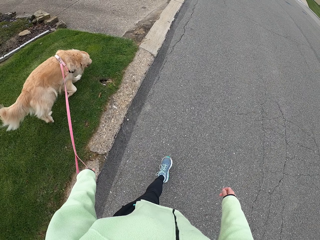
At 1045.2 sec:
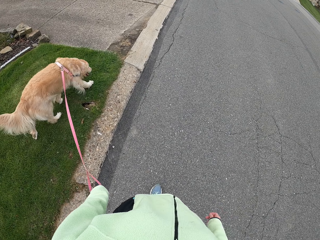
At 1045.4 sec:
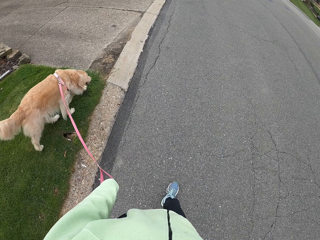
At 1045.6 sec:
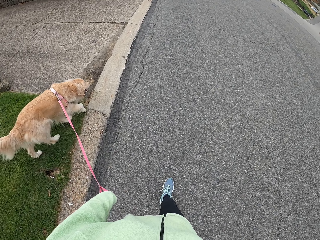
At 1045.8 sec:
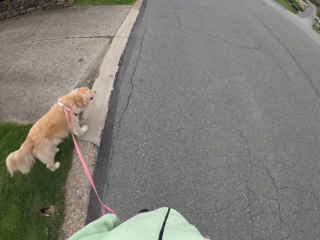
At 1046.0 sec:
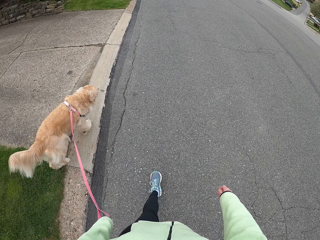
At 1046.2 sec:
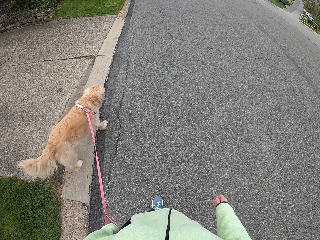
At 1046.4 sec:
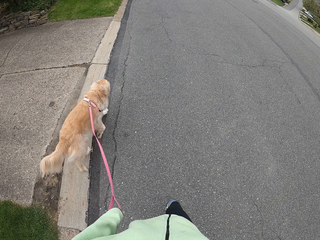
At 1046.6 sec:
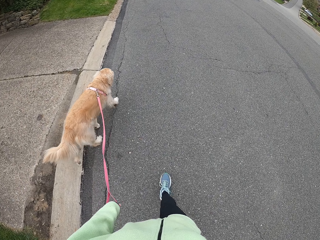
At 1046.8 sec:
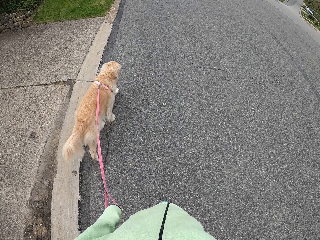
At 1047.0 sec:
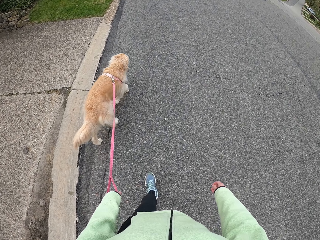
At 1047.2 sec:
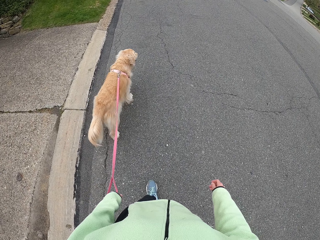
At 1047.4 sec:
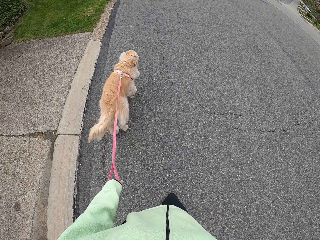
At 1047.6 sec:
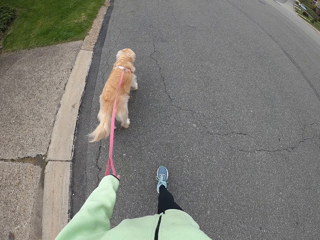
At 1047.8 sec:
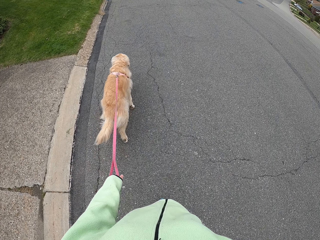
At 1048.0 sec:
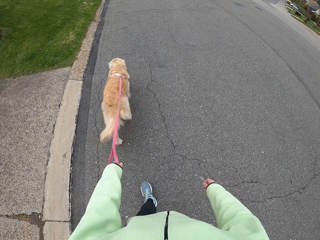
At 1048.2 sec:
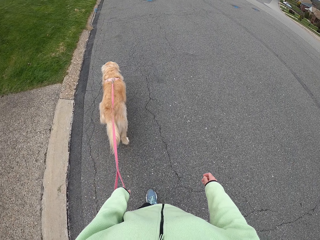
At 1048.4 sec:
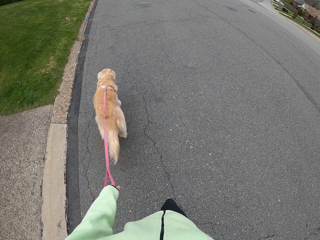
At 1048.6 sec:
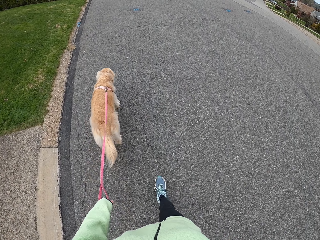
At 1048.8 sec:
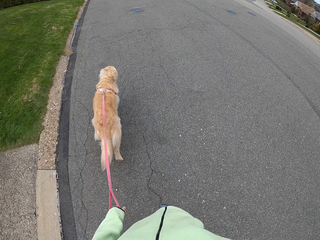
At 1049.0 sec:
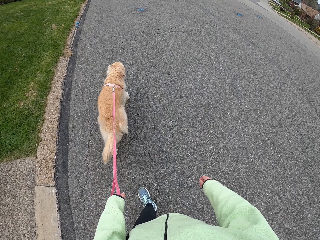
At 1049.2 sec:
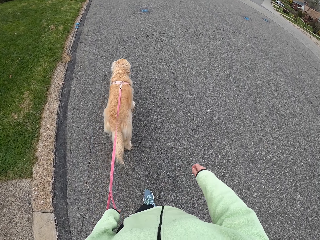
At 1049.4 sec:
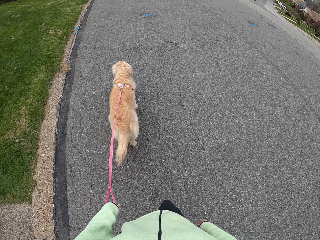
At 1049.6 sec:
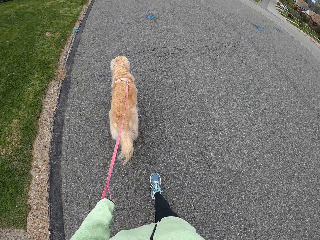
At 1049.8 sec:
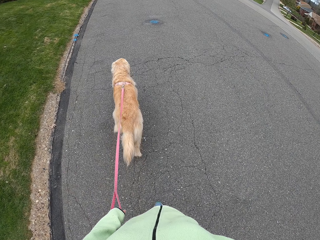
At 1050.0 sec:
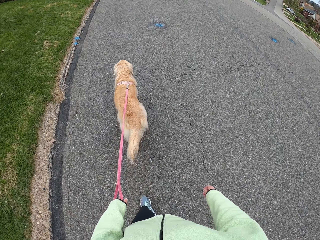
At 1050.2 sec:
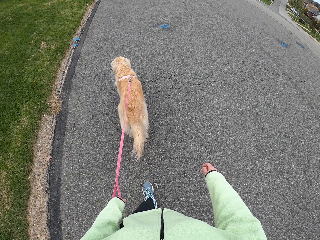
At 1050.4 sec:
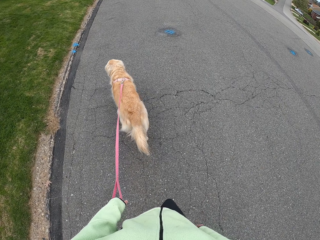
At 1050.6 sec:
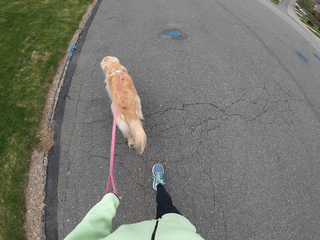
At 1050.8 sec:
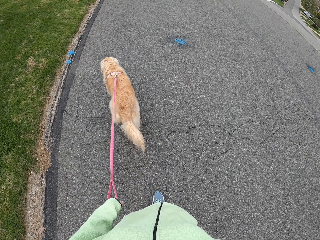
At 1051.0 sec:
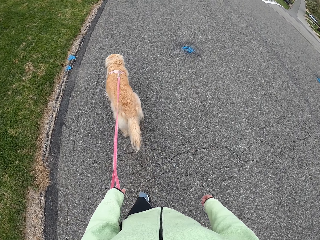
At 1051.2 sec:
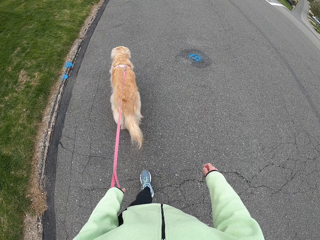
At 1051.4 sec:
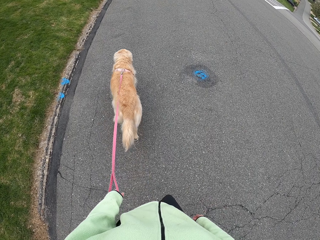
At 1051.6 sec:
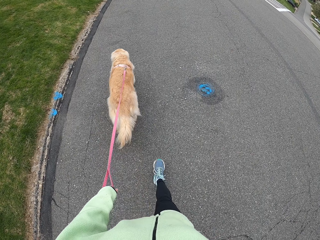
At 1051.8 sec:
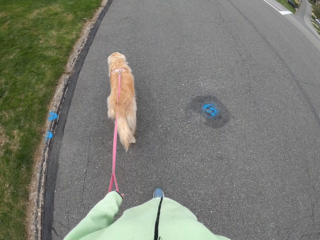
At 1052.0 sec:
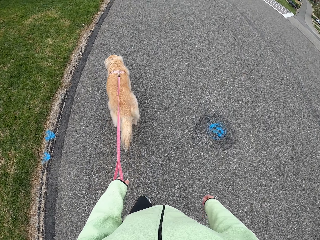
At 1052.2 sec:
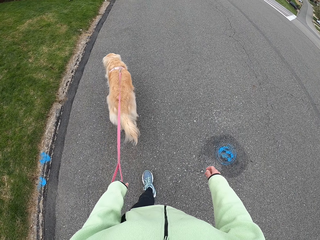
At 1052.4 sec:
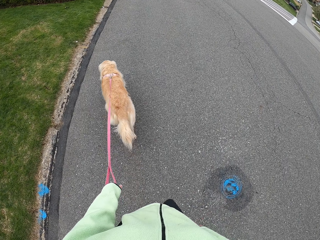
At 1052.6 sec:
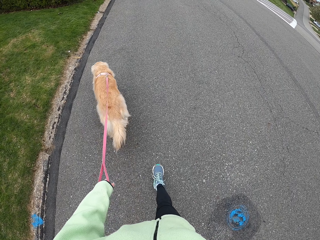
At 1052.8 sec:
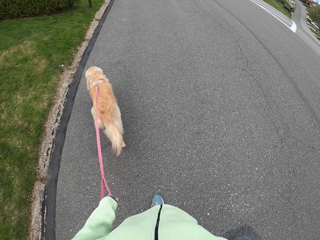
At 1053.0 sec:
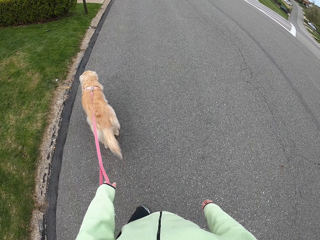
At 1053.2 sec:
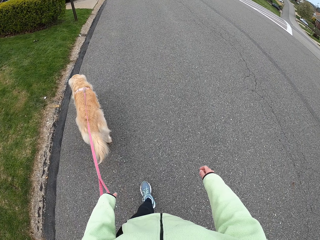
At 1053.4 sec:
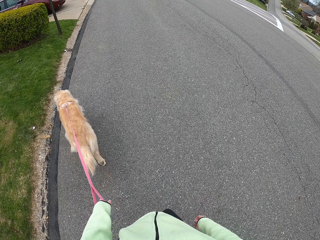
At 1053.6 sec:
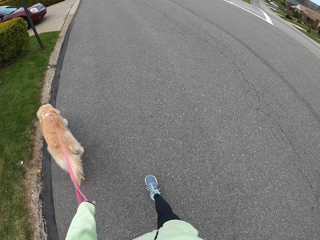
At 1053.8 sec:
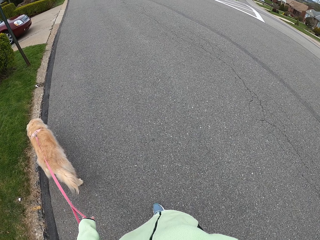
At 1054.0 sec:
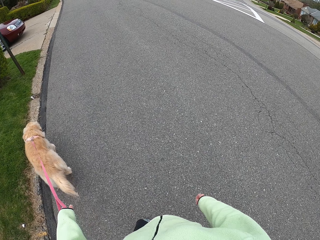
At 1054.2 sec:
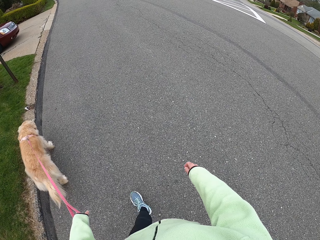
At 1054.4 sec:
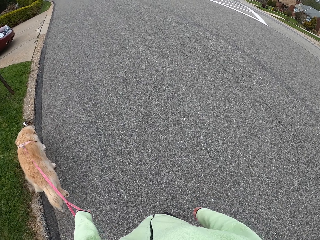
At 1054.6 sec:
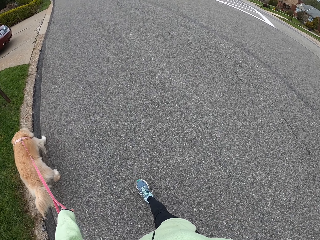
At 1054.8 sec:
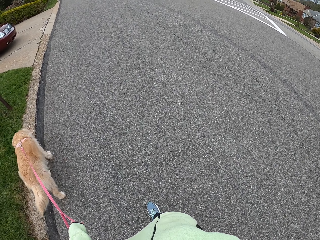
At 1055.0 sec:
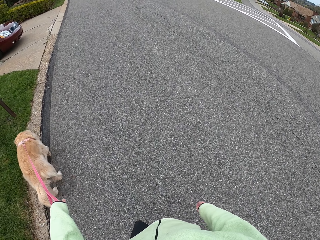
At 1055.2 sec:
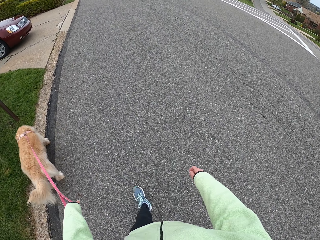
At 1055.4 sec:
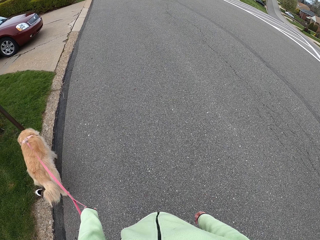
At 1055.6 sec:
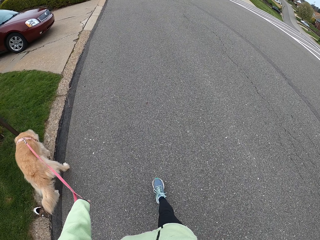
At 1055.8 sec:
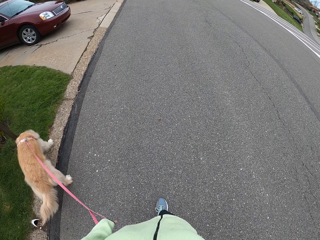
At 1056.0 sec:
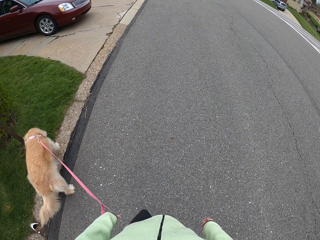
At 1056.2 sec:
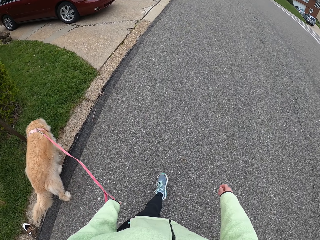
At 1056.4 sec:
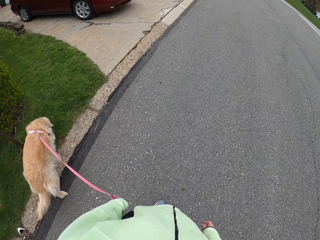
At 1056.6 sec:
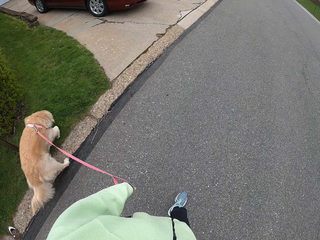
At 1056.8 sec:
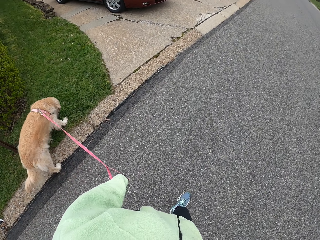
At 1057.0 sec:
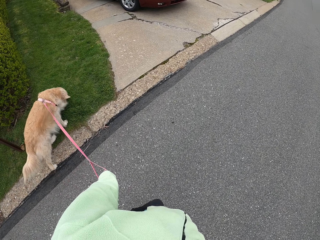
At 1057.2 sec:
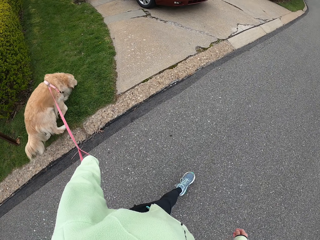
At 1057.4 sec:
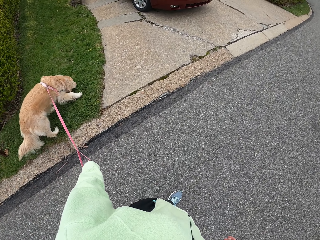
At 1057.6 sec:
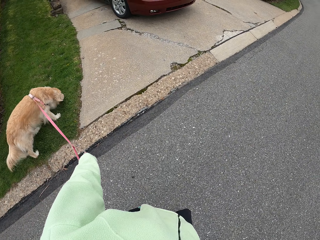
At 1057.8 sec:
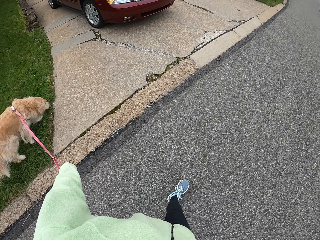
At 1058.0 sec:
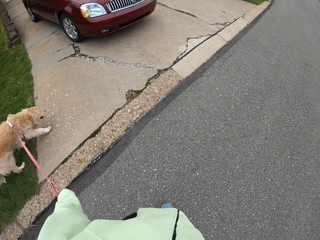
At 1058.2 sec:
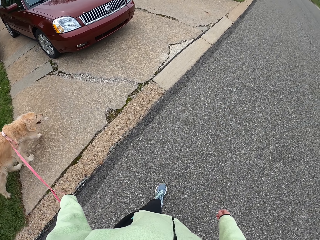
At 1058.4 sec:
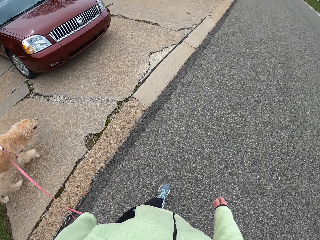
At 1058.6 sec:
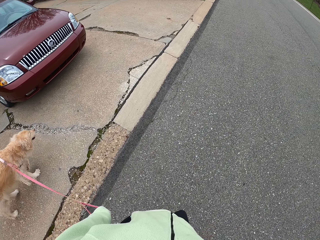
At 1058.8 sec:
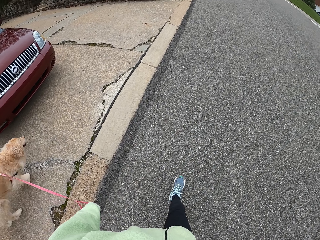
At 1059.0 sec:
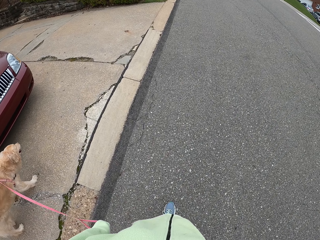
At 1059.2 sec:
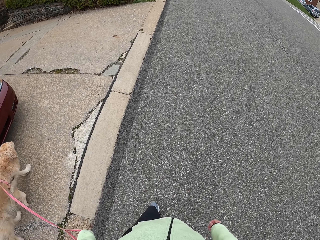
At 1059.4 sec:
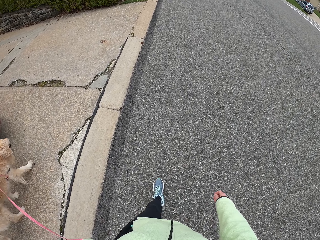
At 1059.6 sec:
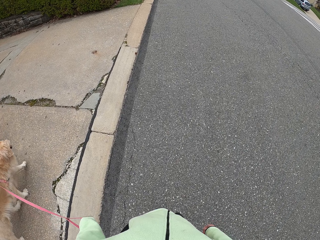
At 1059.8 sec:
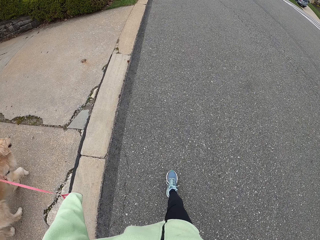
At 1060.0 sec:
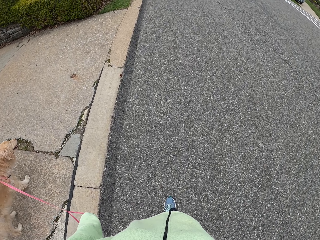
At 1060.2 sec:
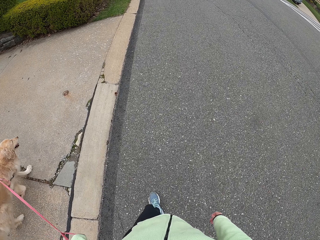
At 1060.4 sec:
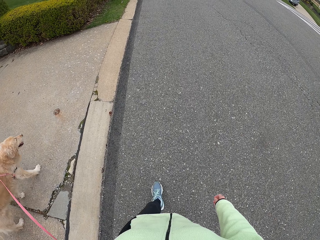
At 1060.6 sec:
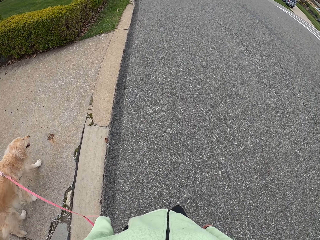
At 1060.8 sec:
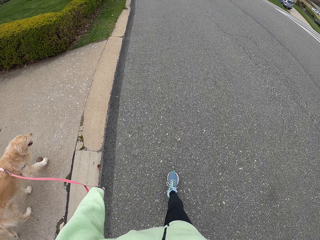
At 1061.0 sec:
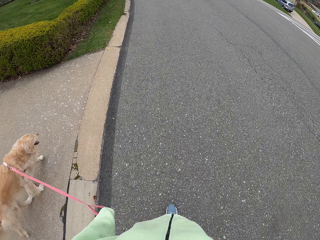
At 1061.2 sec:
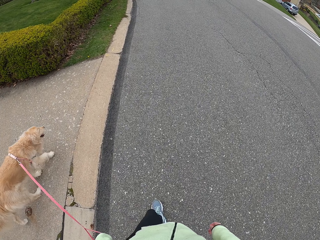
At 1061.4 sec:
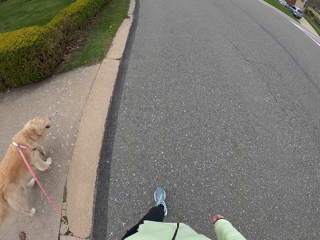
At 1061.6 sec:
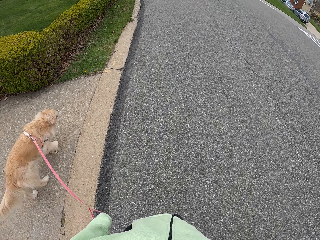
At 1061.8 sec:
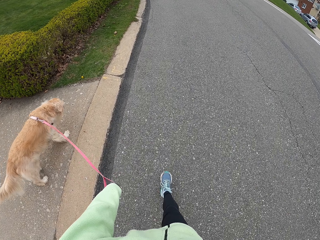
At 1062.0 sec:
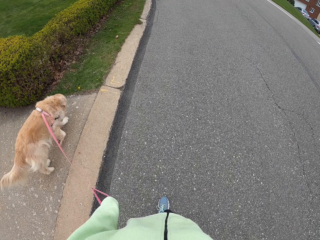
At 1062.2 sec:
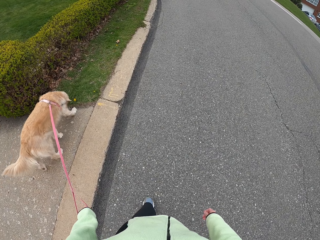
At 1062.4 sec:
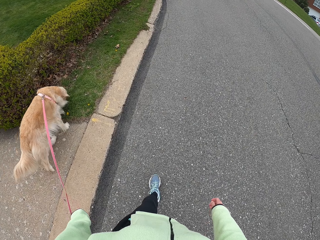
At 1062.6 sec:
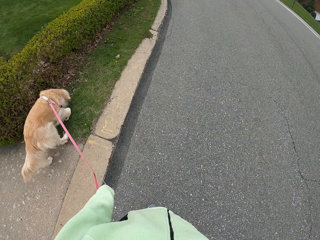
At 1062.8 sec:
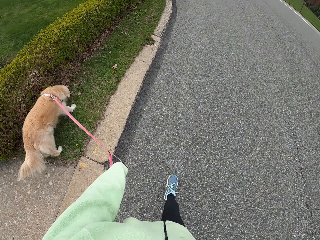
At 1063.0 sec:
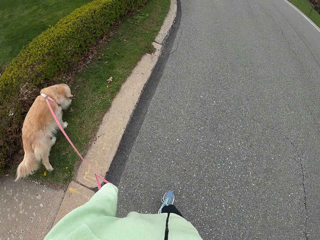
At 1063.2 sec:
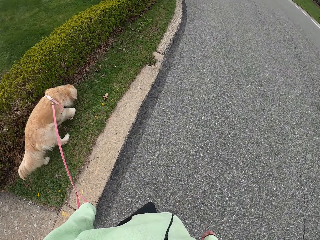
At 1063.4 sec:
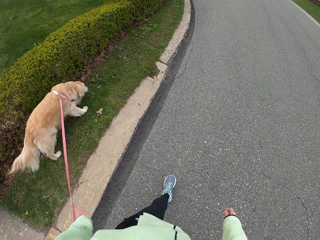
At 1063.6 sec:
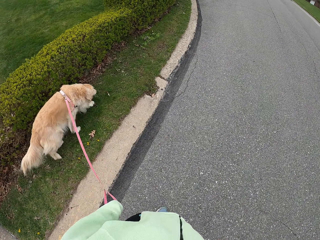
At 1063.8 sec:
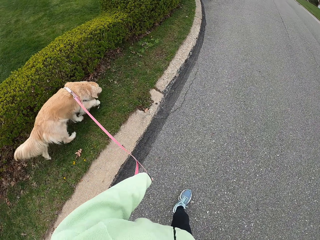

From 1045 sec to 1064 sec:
The camera wearer looks around. They walk on a road holding a dog leash.

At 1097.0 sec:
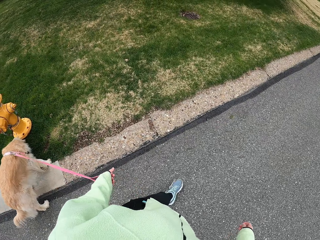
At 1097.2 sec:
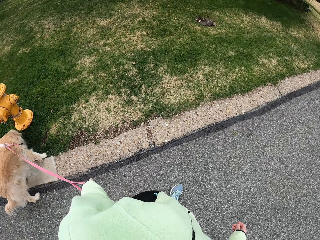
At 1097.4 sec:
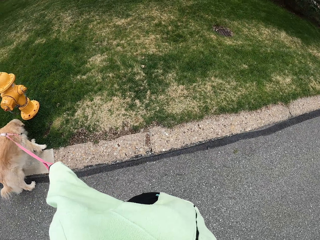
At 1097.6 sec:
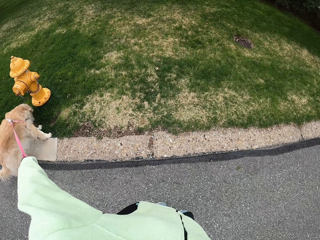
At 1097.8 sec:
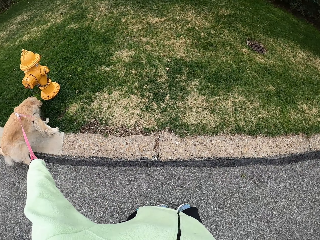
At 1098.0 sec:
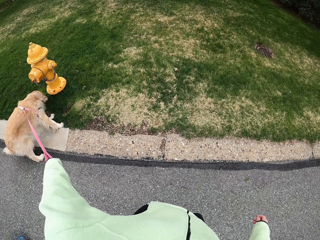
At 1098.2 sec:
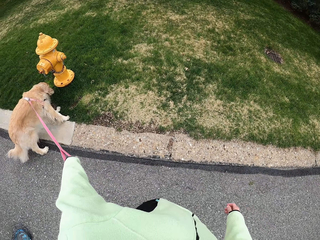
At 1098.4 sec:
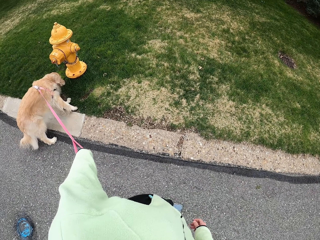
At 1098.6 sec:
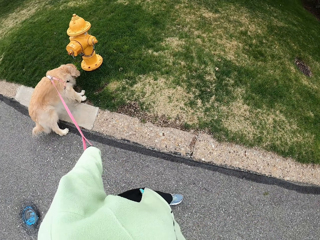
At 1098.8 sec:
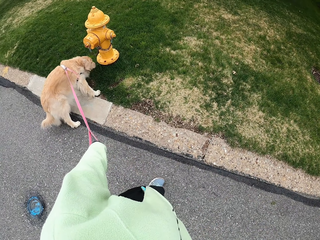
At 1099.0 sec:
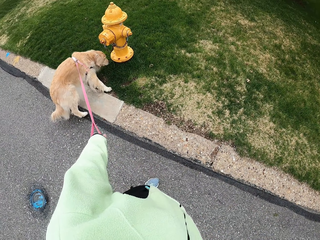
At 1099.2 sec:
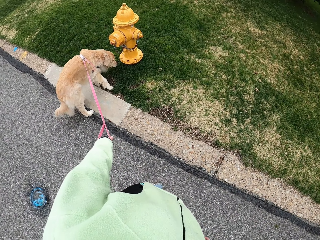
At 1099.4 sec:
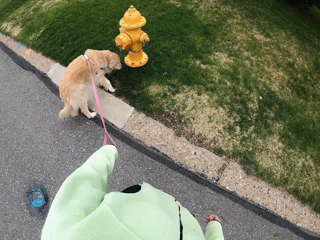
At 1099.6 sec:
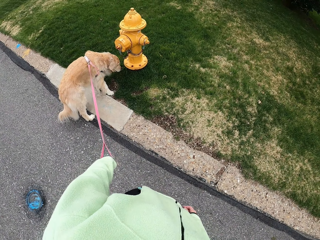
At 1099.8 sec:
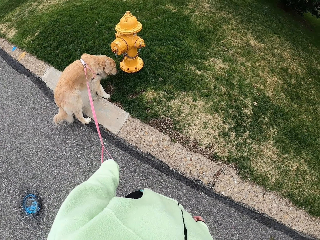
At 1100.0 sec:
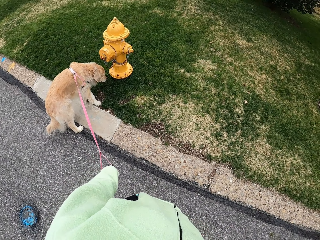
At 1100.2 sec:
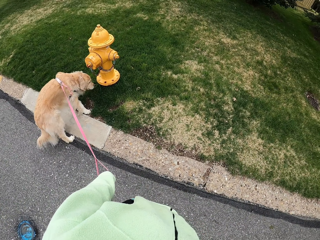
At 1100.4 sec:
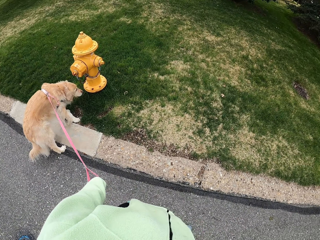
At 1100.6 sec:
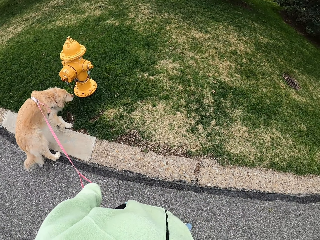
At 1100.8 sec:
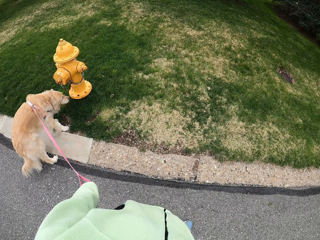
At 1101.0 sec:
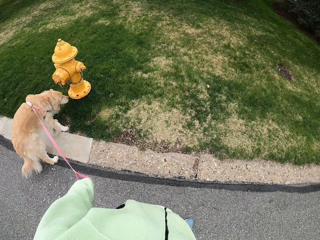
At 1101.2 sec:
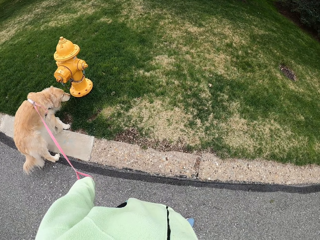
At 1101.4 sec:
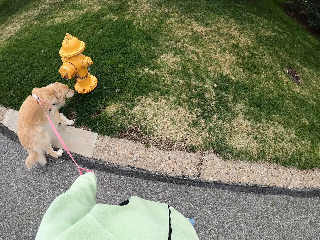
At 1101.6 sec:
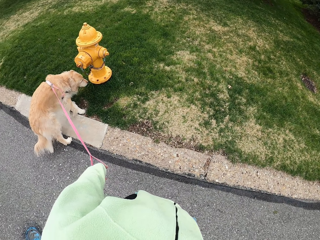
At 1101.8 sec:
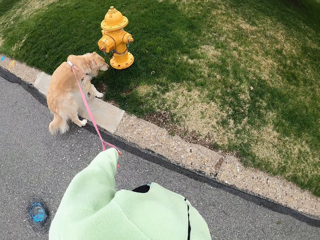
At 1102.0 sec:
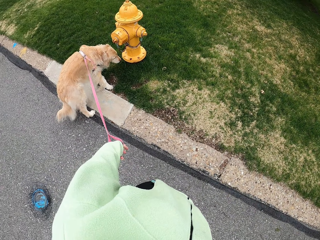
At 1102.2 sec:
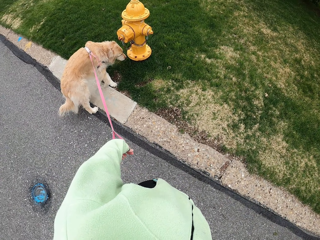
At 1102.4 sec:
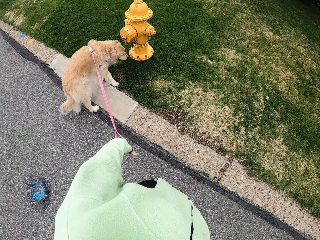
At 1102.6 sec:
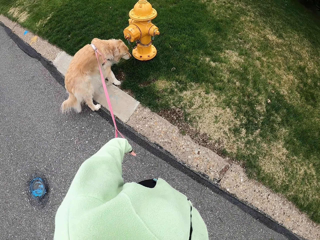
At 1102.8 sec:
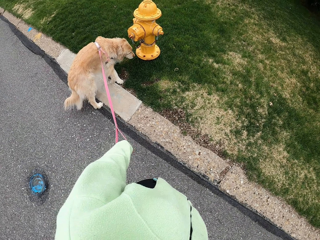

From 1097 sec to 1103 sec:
The camera wearer stops so that the dog sniffs.
